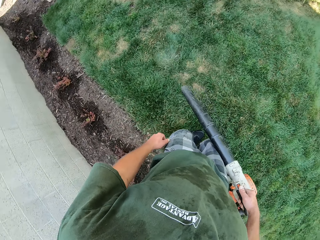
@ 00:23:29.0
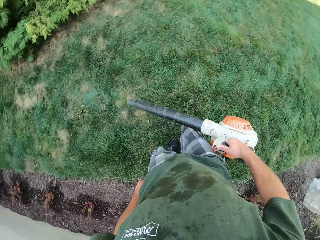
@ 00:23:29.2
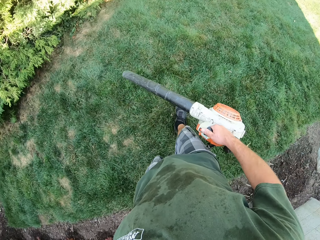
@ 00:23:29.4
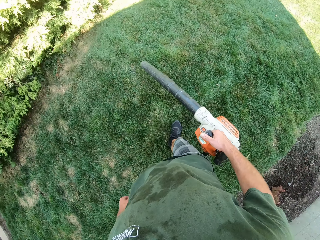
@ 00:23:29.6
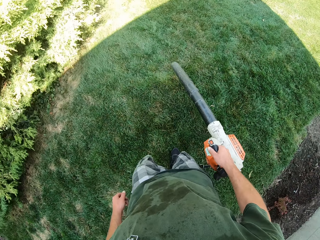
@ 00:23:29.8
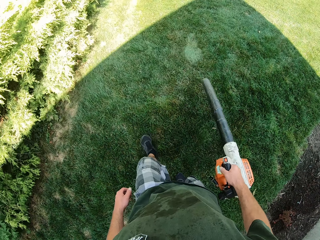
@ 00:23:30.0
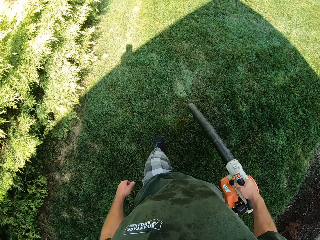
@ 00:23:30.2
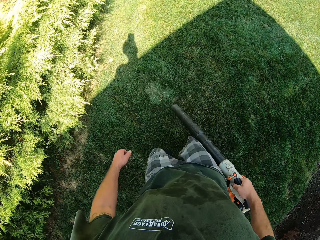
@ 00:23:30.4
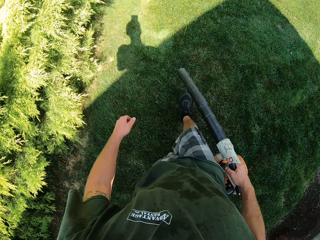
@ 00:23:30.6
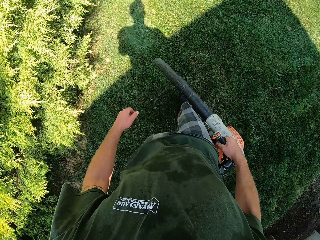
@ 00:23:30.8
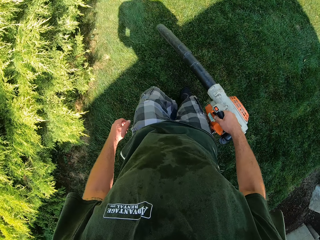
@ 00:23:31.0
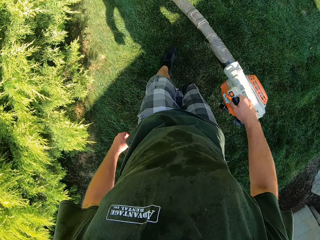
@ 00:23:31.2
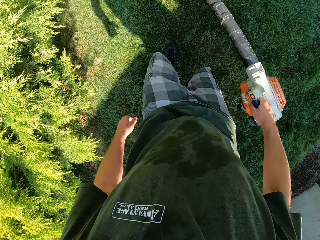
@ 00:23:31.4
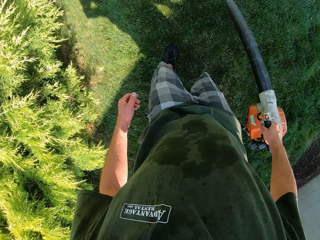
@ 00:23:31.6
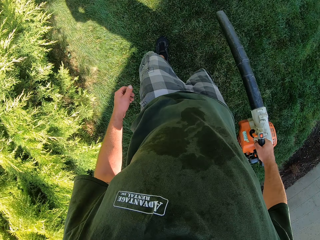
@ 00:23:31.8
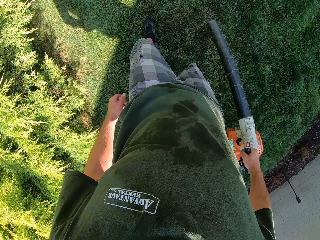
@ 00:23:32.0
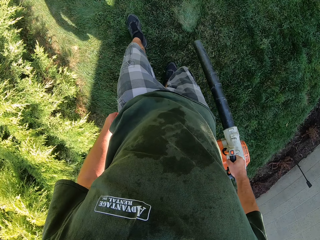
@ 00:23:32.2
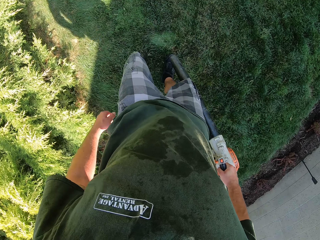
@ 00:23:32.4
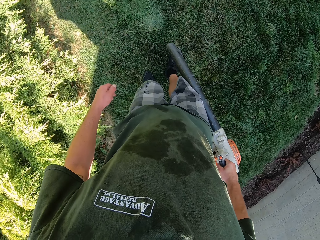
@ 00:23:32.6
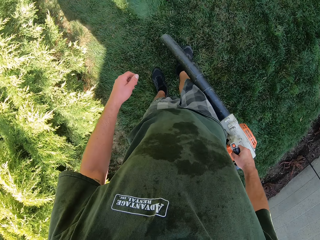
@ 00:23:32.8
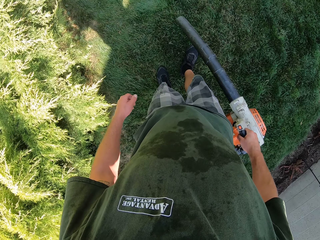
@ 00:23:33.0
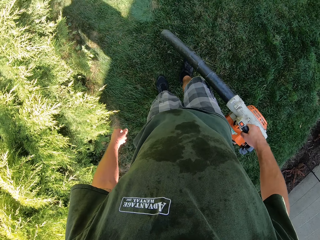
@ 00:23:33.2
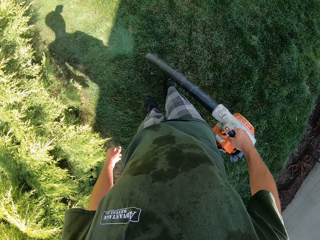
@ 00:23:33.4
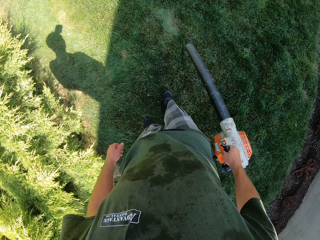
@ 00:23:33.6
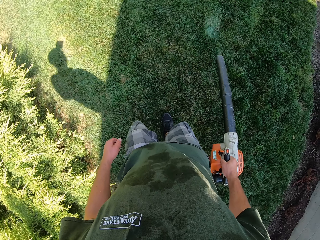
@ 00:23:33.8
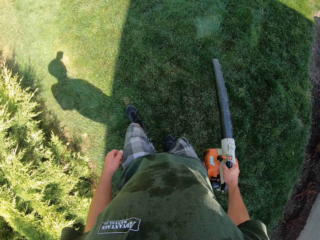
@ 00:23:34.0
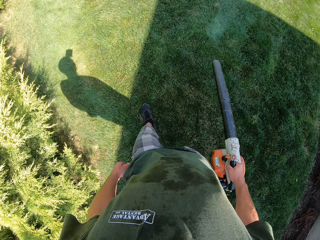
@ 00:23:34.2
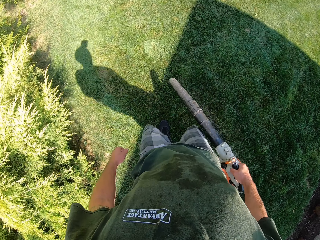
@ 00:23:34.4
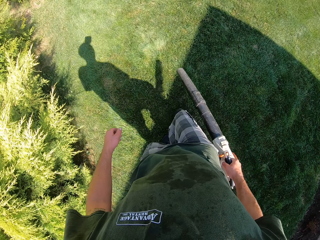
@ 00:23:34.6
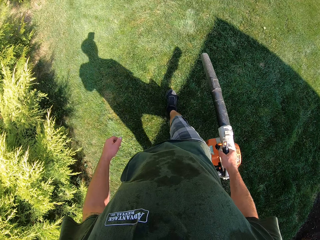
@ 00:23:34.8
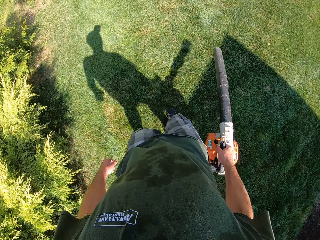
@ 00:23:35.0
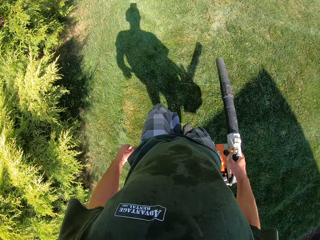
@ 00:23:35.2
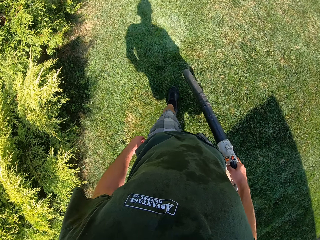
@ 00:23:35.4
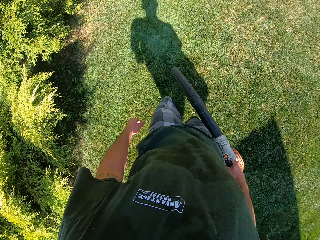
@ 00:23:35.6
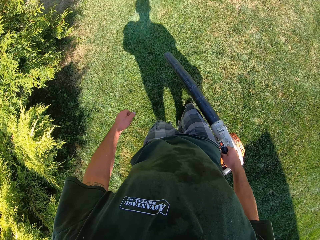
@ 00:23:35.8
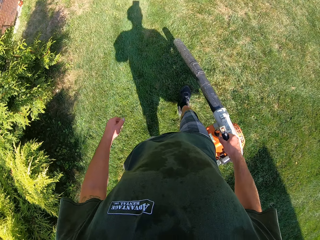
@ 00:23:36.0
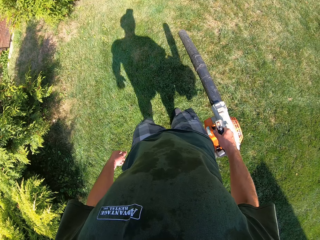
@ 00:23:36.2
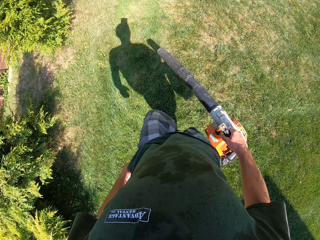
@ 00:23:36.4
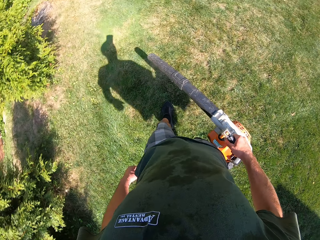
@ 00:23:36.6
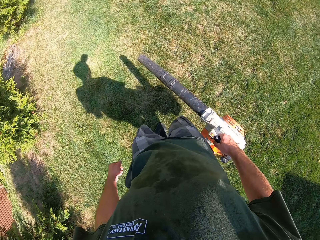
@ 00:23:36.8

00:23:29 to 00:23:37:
The camera wearer steps on the grass using force.

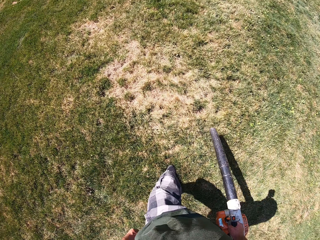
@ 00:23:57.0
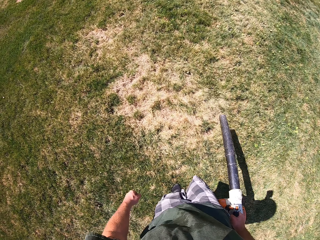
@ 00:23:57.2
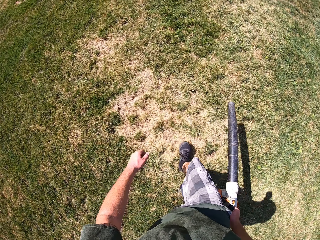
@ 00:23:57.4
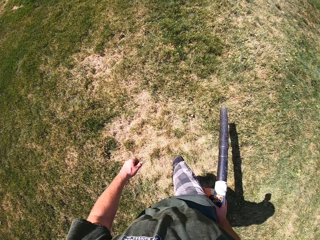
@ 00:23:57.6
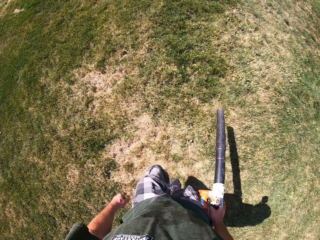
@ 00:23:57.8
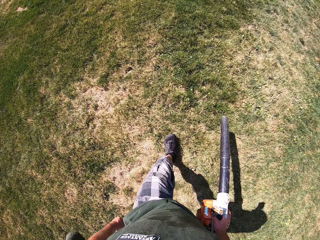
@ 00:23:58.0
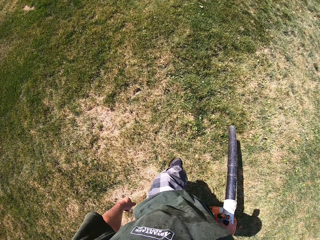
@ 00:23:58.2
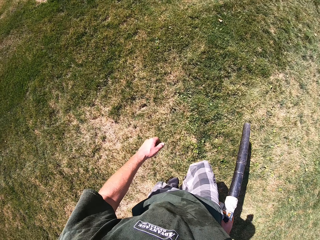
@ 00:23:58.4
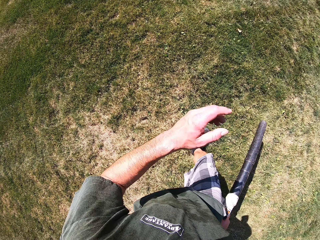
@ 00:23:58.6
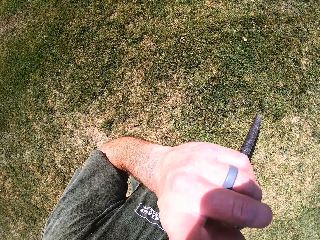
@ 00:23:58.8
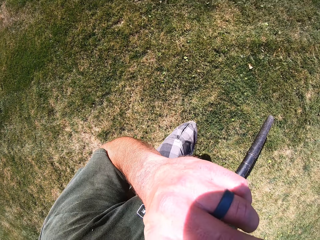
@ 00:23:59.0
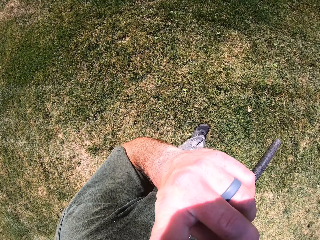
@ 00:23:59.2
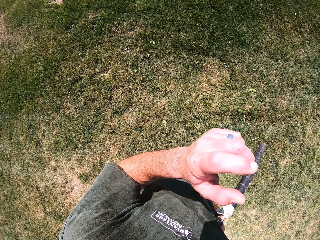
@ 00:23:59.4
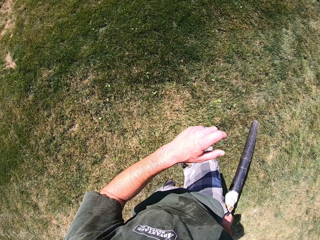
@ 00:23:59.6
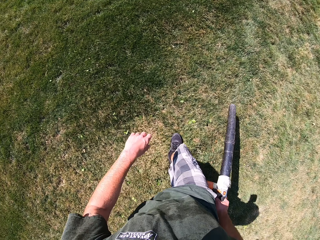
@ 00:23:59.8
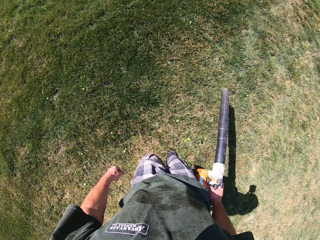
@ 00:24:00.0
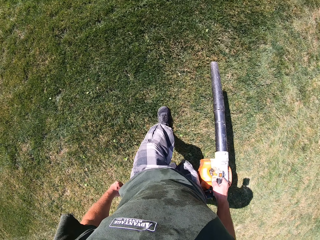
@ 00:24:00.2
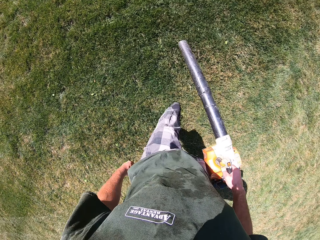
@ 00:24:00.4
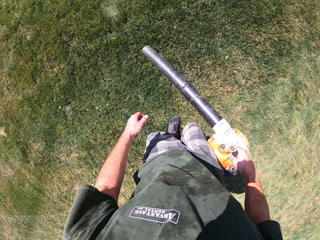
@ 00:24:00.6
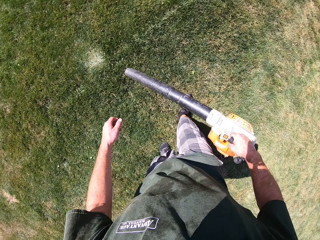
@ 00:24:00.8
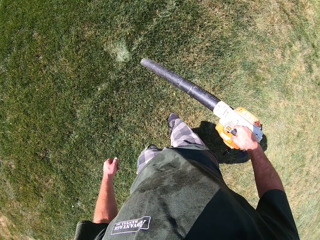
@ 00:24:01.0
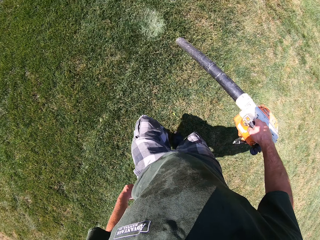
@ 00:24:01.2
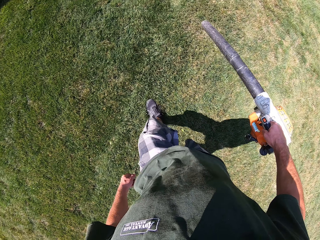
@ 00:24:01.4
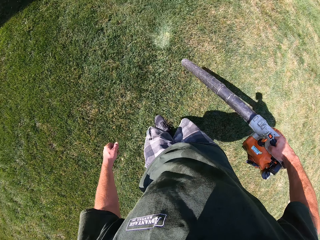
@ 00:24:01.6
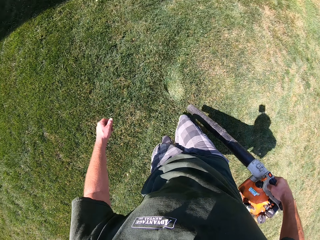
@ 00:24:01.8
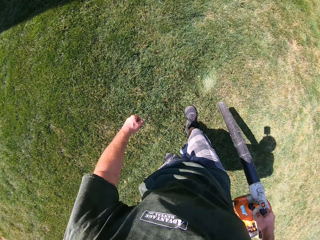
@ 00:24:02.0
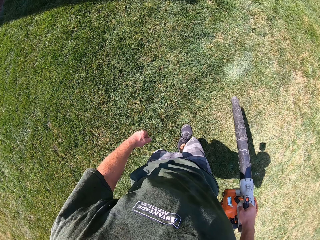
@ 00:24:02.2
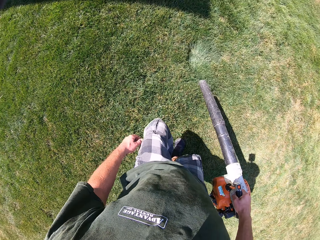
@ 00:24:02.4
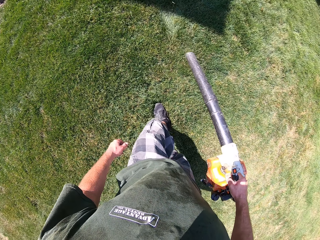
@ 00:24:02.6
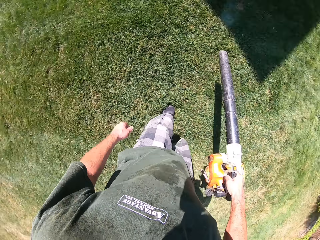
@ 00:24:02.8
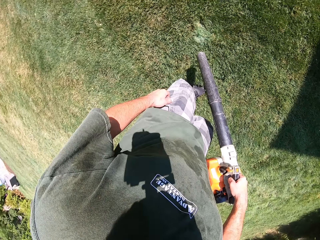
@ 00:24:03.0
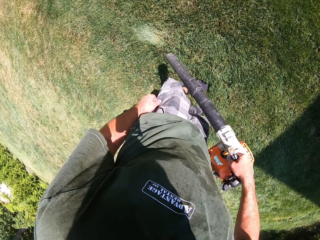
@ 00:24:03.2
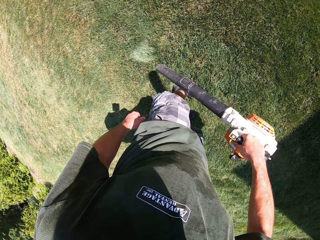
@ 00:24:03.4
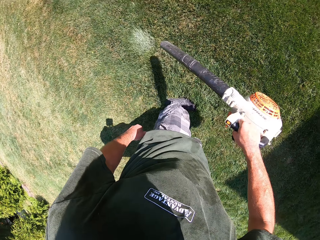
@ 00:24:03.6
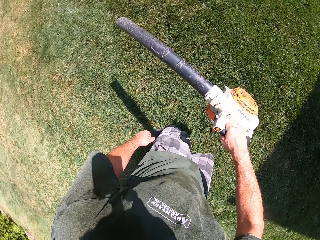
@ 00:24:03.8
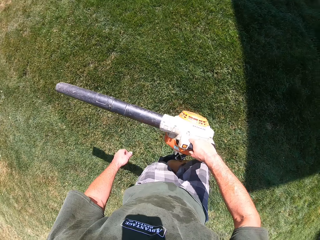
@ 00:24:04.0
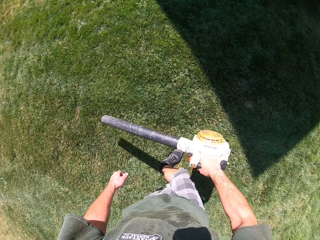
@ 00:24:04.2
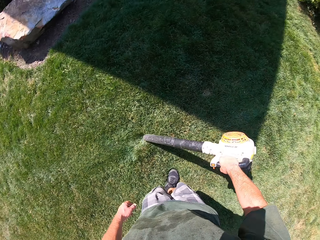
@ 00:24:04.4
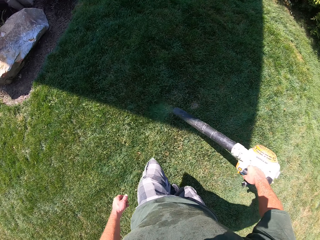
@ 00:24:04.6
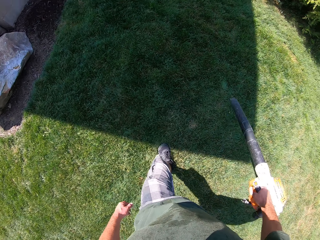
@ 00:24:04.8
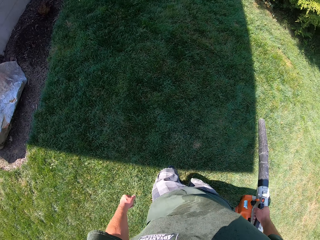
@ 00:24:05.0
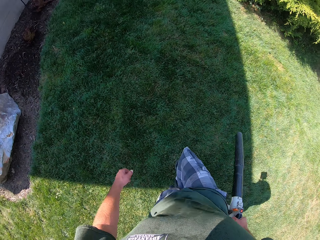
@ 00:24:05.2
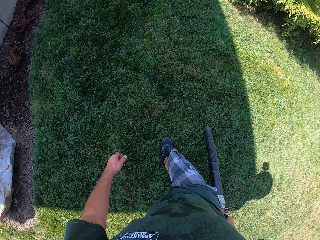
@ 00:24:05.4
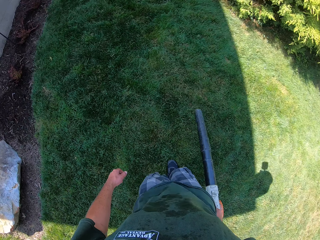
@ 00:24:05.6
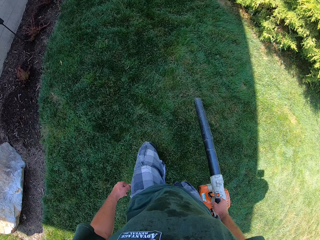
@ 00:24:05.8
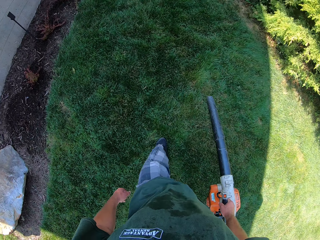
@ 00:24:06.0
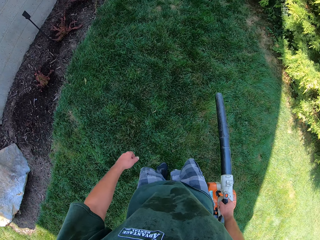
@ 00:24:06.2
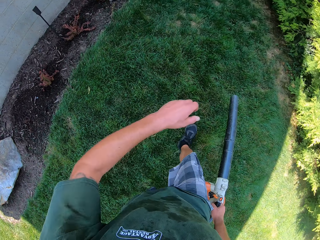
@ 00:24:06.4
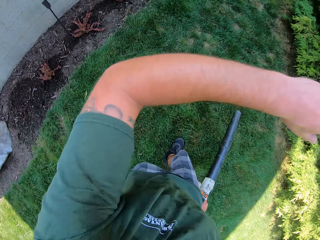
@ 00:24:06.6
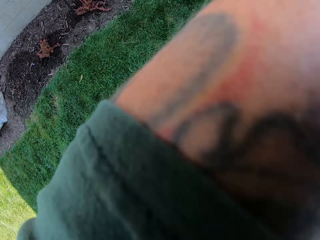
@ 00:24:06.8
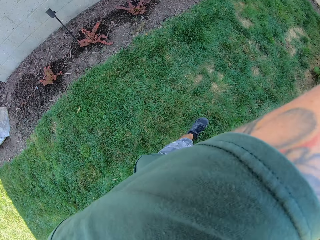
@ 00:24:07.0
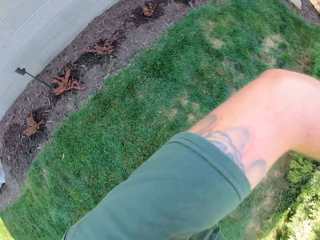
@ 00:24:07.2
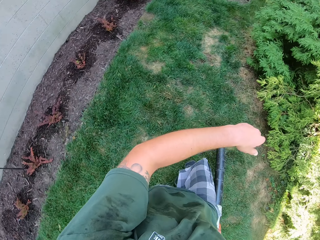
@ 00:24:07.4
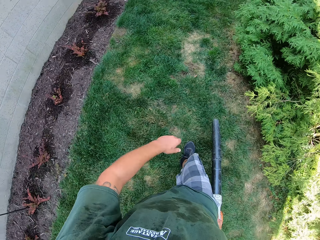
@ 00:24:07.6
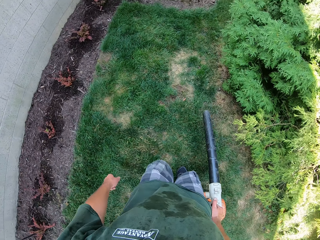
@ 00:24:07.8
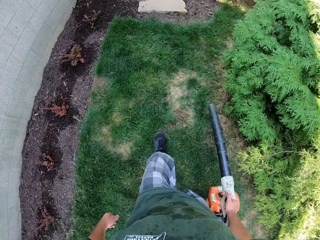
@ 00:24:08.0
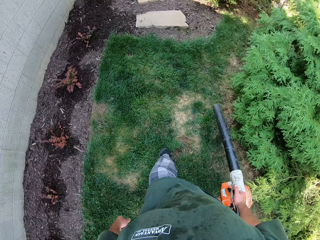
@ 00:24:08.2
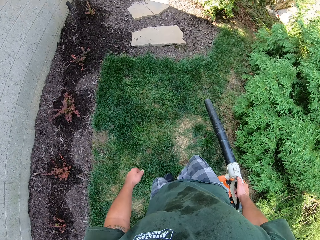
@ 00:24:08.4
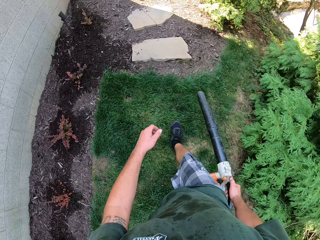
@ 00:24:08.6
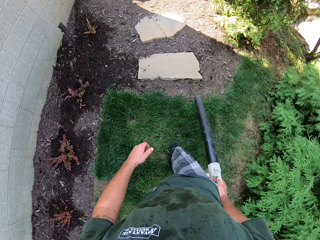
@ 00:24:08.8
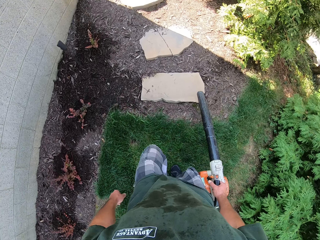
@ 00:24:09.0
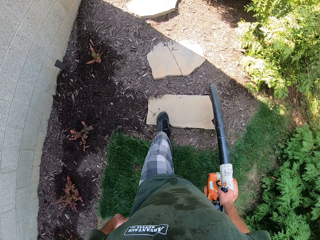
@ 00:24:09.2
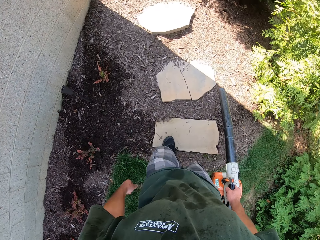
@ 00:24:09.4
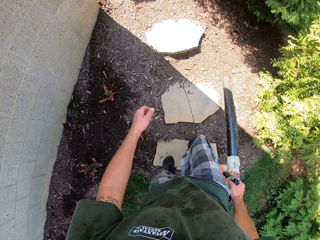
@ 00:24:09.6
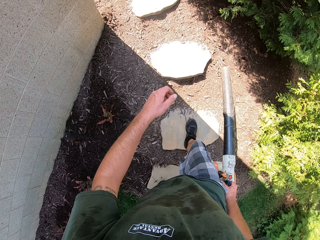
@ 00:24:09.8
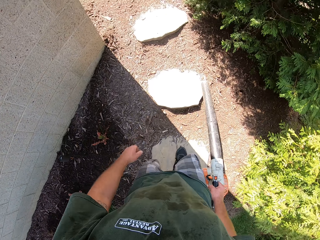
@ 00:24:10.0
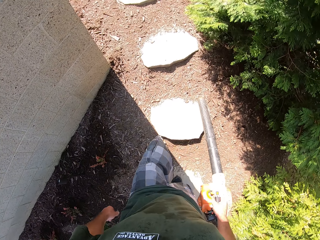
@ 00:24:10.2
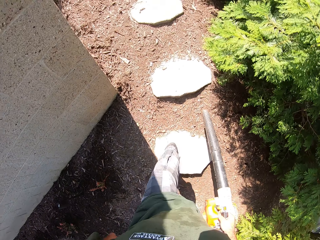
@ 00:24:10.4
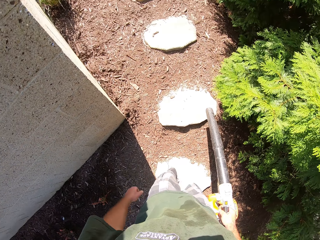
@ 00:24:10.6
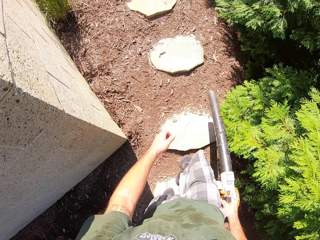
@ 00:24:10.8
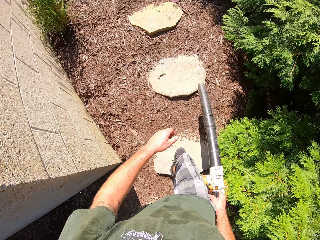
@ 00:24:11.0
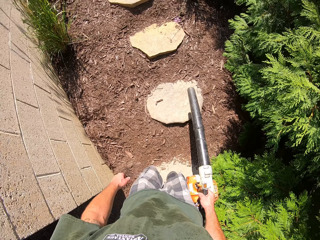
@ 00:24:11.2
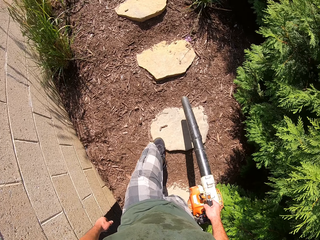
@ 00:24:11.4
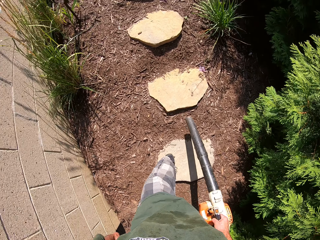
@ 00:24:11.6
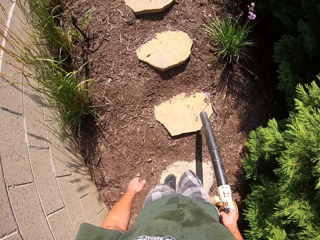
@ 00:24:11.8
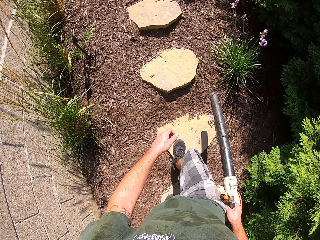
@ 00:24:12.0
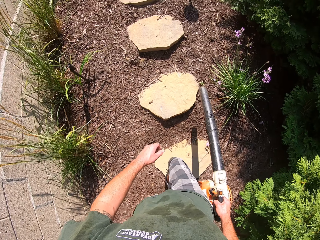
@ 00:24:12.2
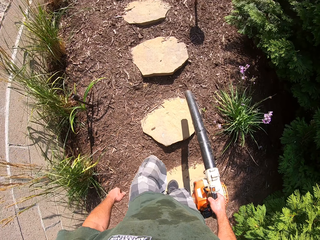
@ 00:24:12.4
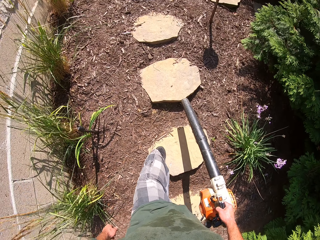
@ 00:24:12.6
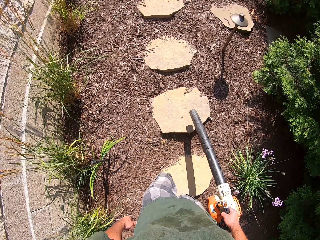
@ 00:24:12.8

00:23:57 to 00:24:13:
The camera wearer touches his face with his left hand. He sways a hand in the air. He walks on stones.
